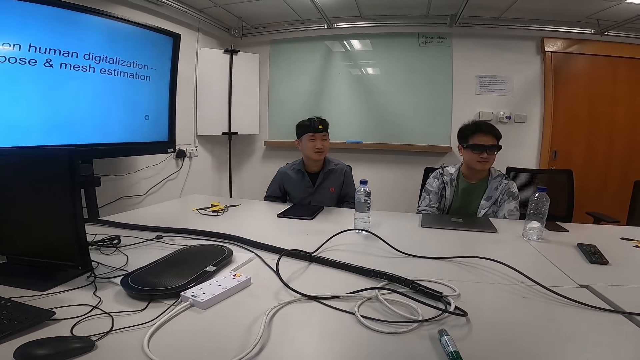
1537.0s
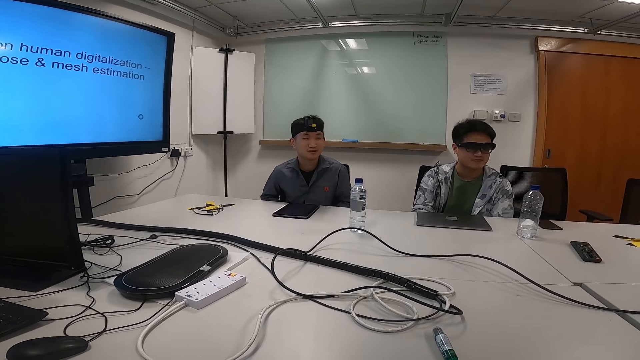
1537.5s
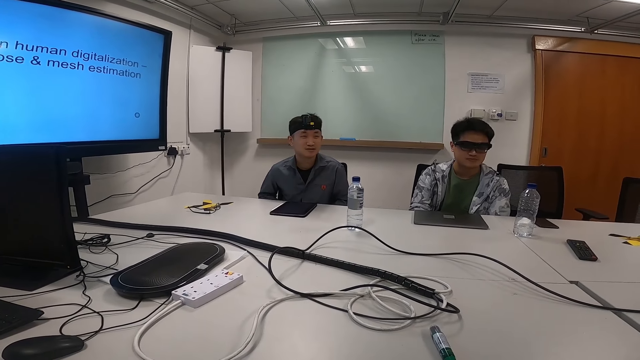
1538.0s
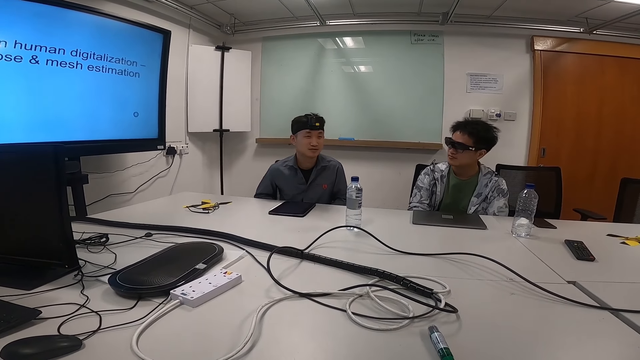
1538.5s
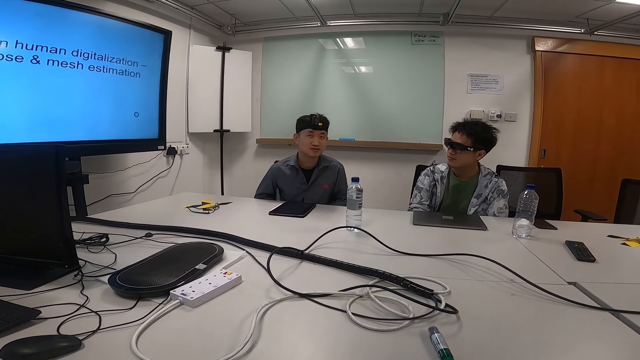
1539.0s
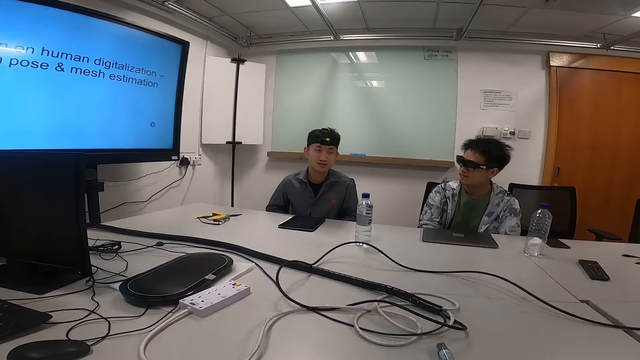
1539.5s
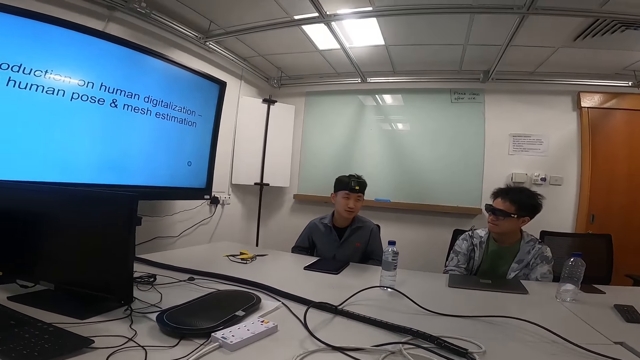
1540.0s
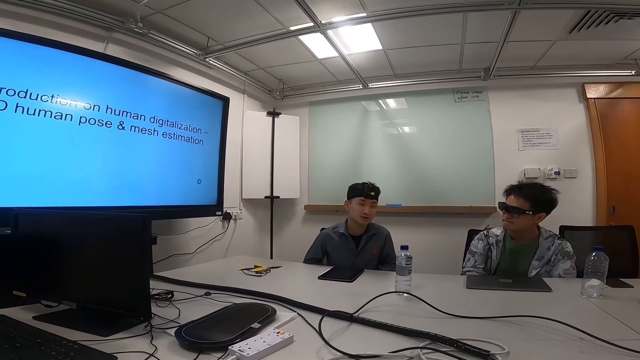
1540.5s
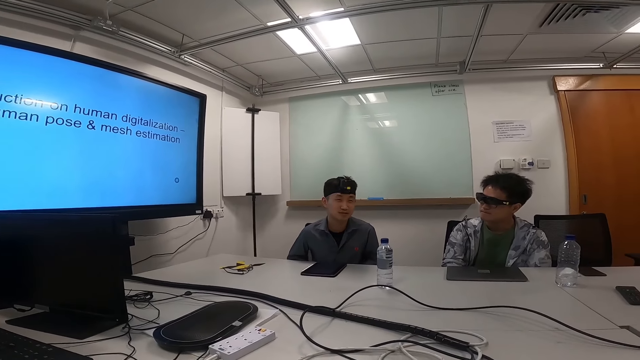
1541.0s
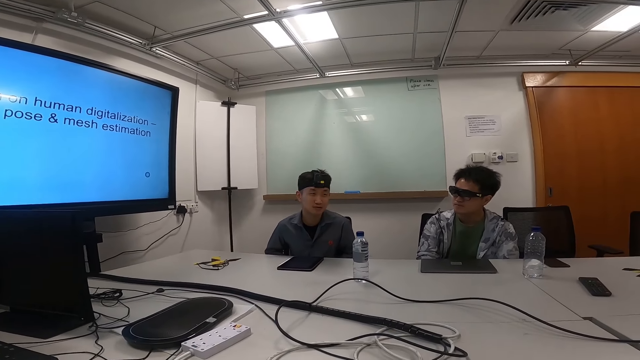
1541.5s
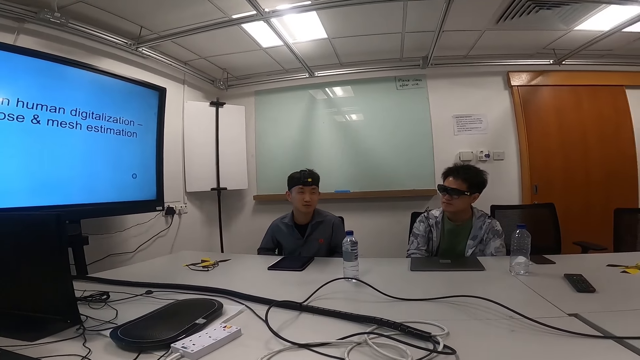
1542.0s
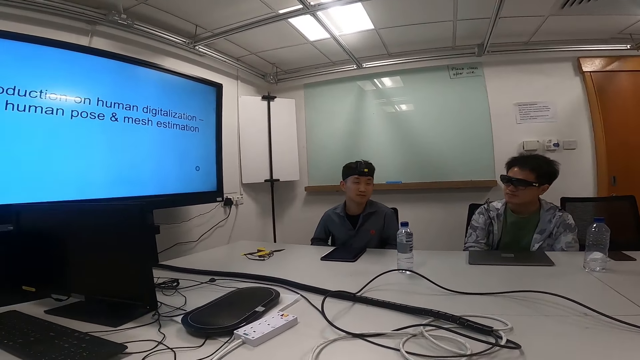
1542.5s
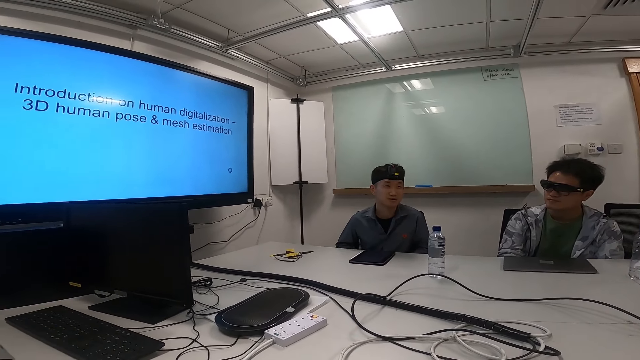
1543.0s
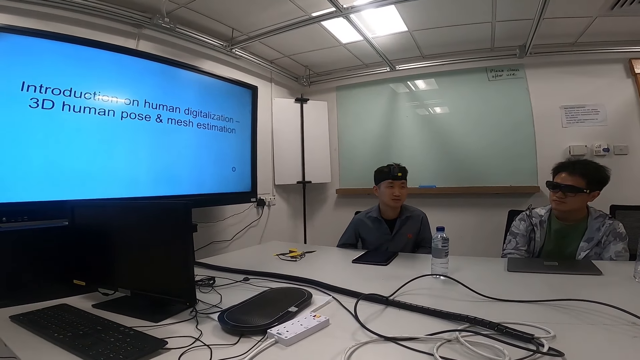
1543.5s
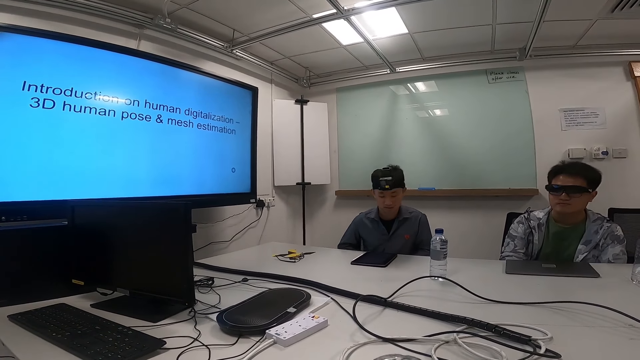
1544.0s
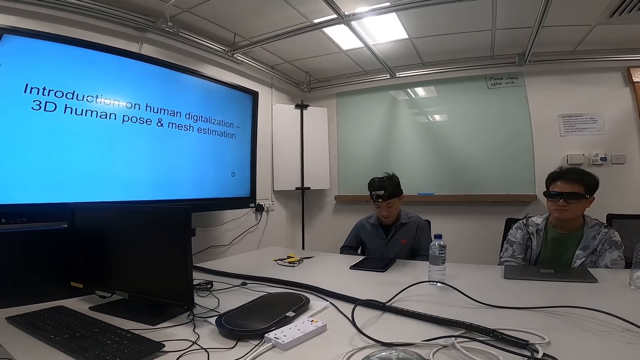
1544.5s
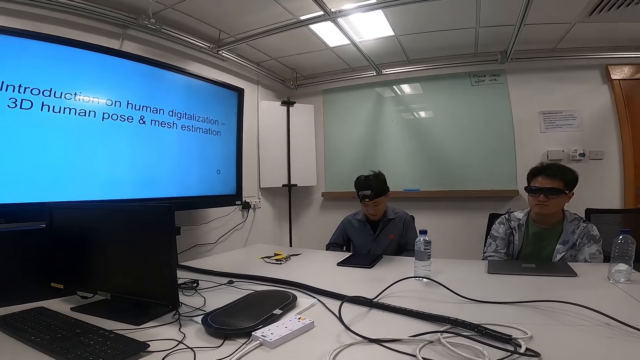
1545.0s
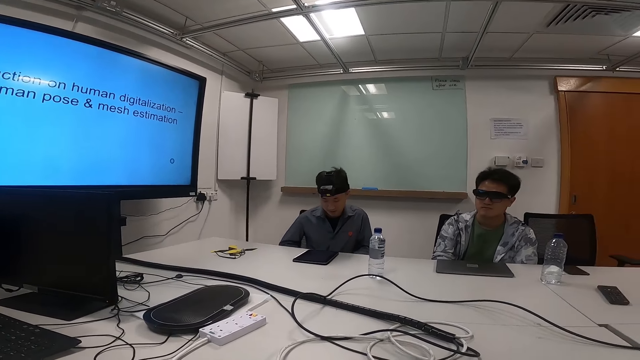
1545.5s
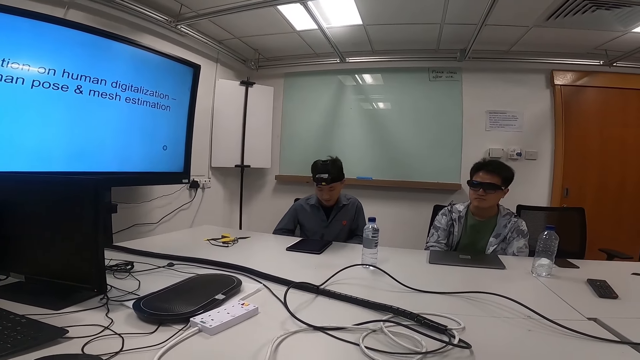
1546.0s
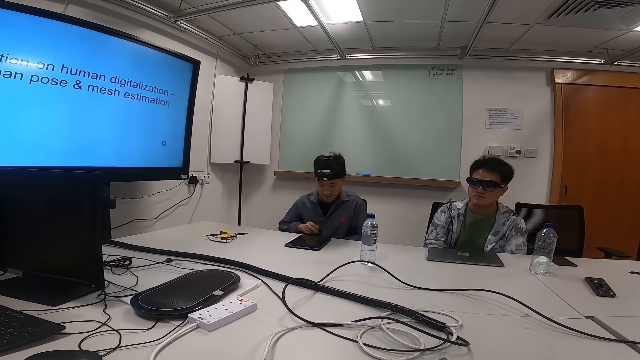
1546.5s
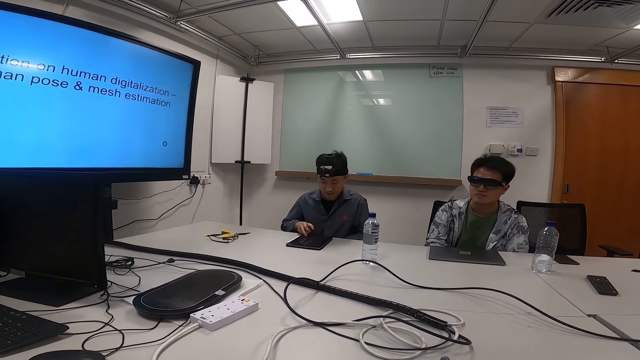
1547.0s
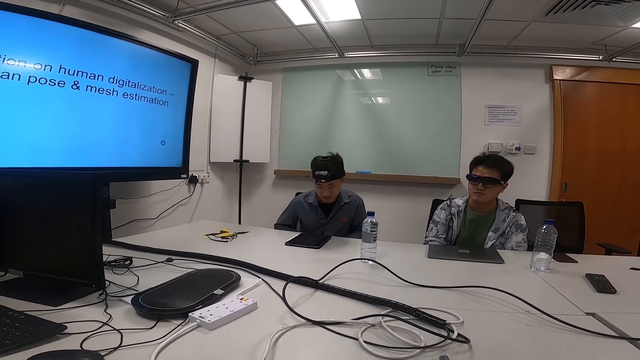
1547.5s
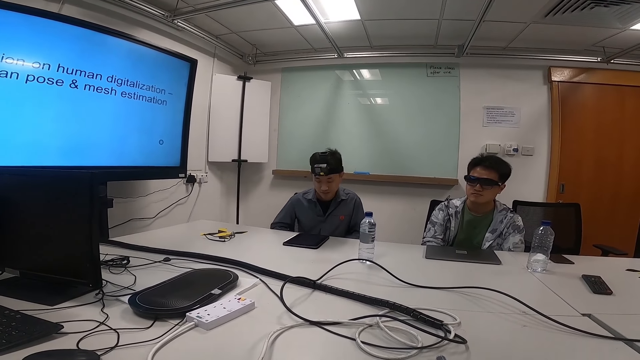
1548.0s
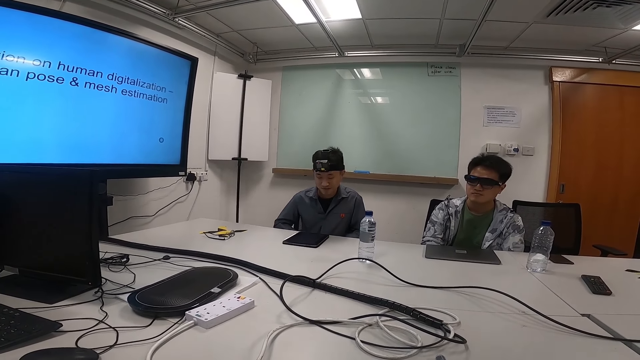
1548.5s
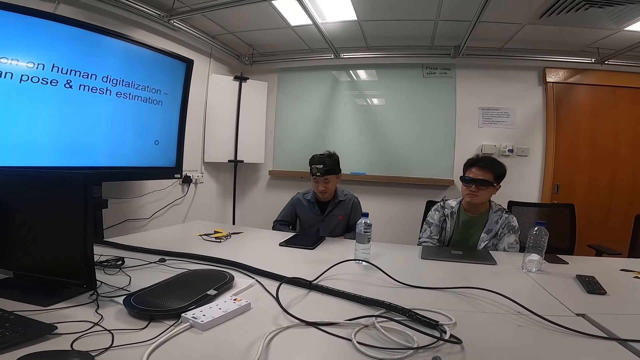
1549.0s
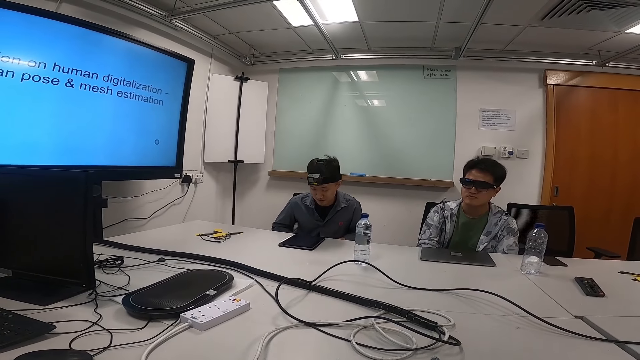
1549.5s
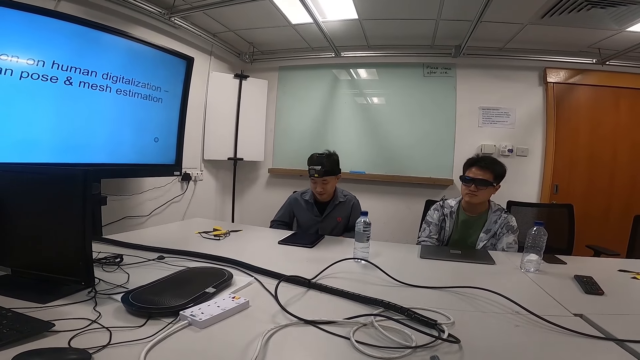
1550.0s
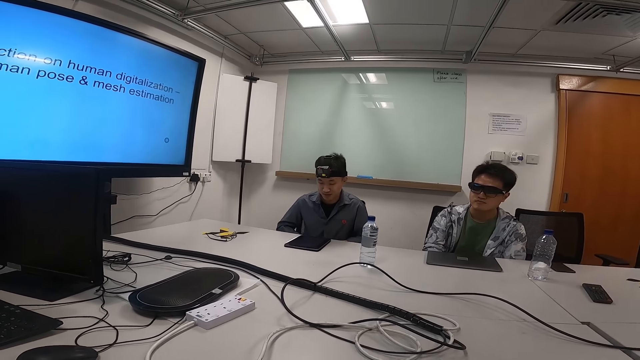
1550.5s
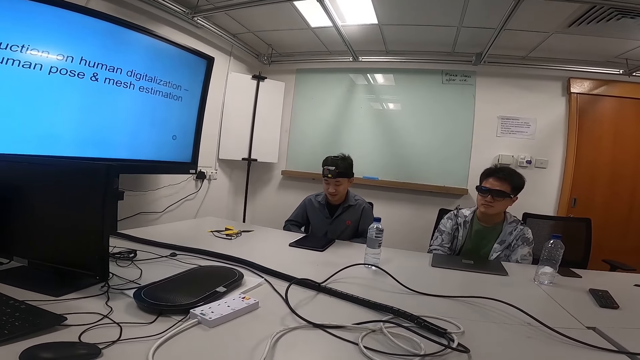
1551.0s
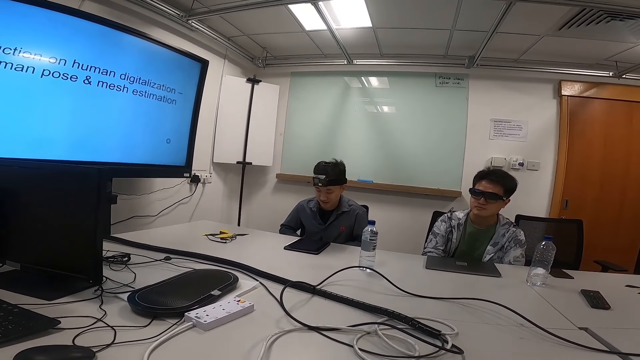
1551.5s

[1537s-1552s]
A man talks. The man reads from the notepad.

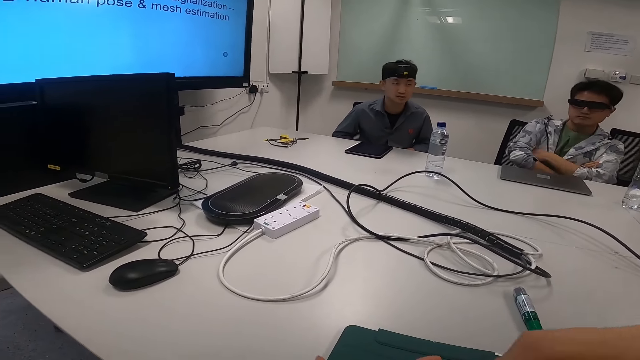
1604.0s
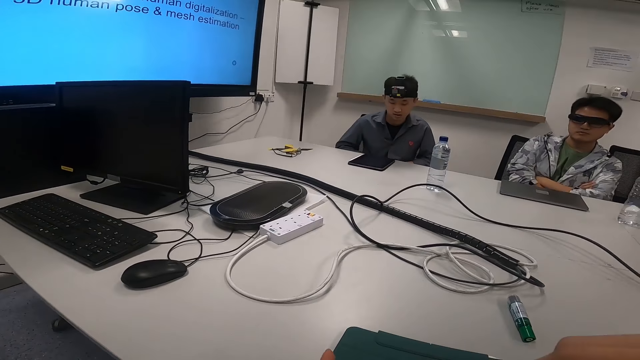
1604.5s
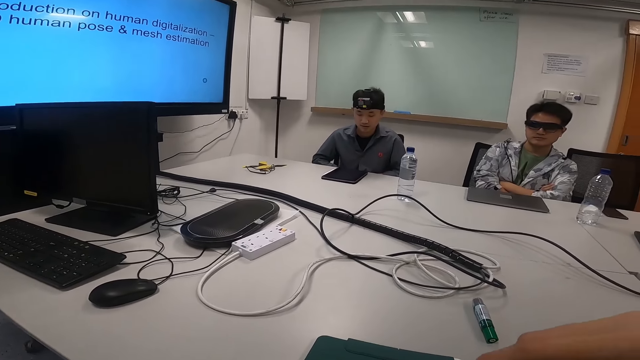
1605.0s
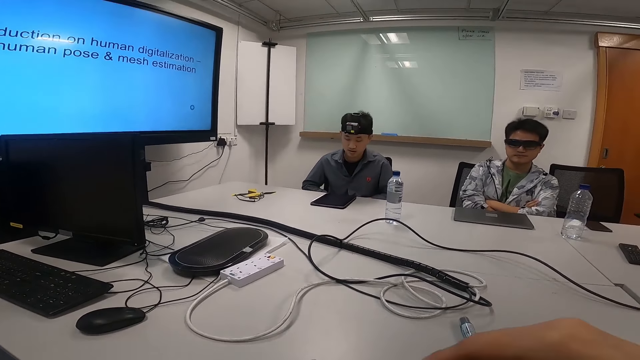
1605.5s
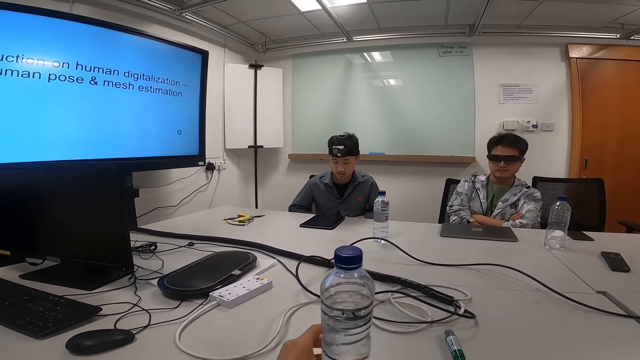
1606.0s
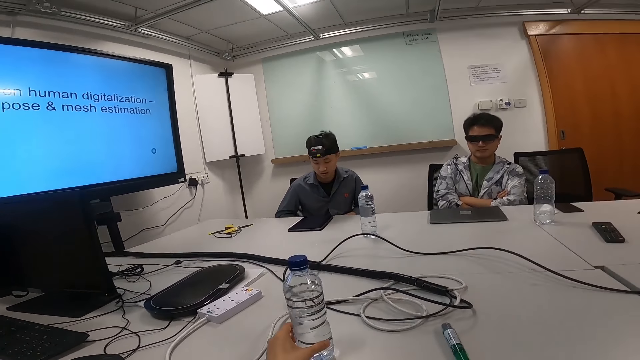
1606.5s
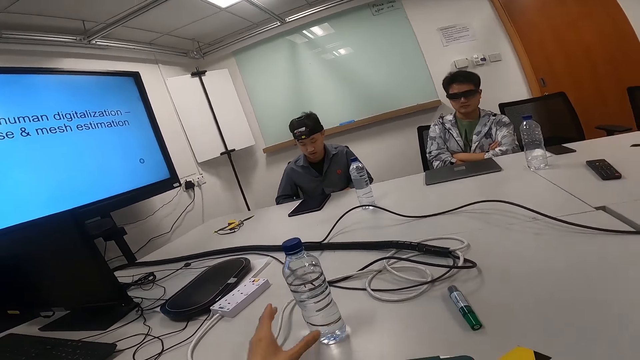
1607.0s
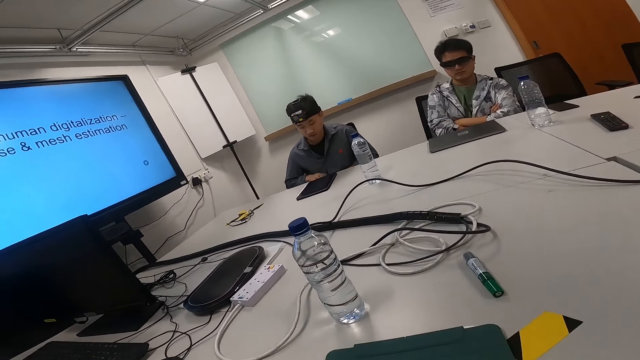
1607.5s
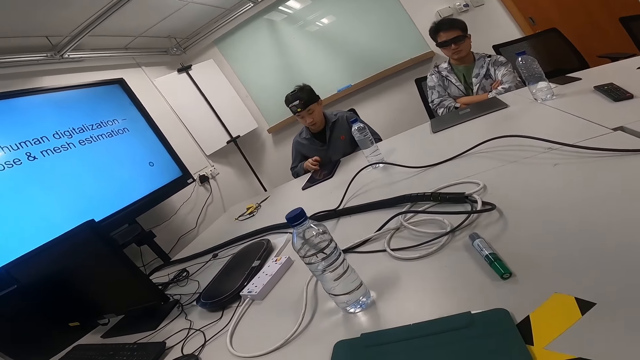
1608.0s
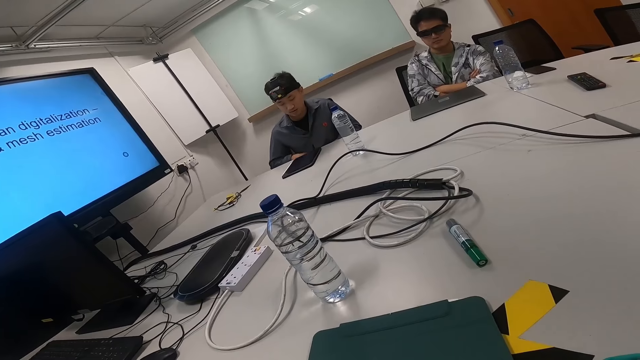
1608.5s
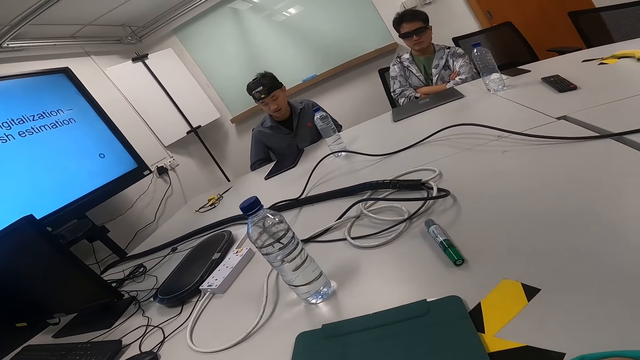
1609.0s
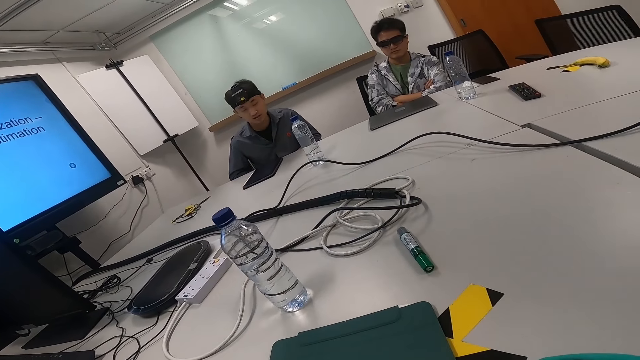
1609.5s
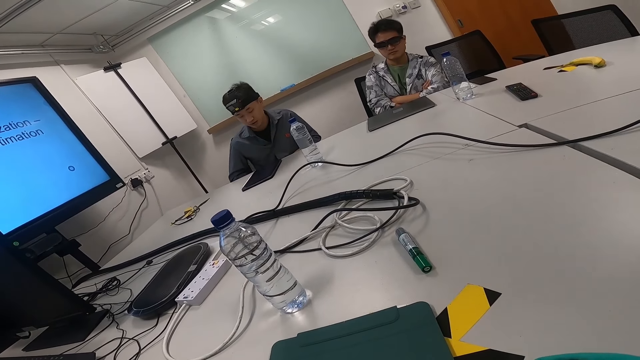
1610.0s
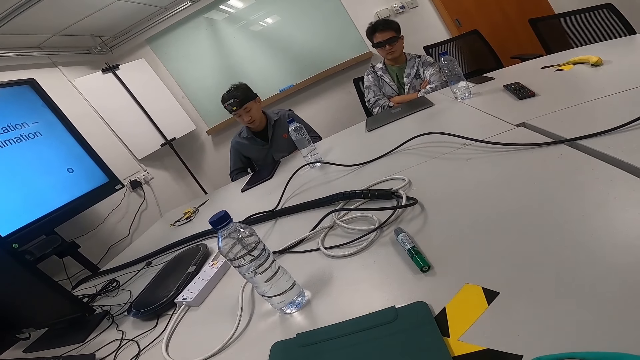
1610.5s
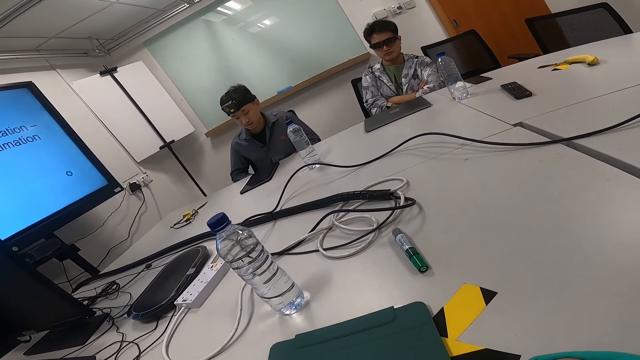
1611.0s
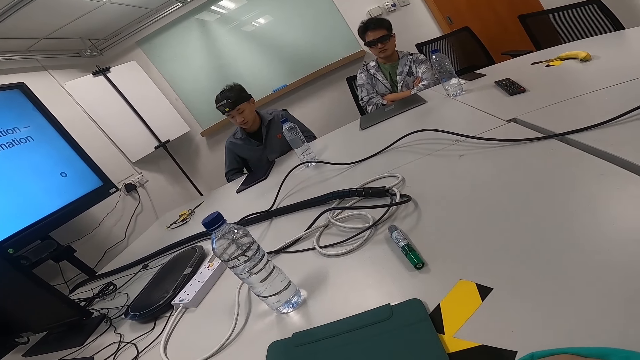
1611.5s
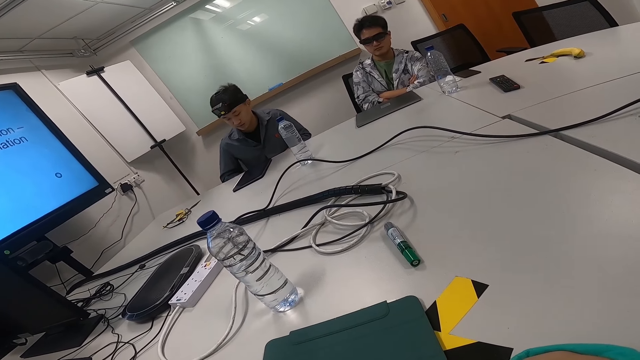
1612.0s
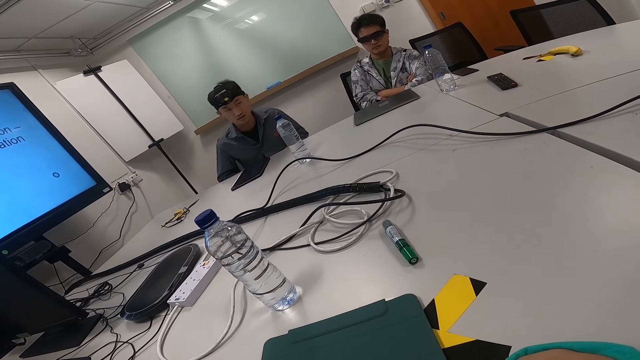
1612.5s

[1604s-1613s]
The camera wearer returns a bottle of water on the table.
